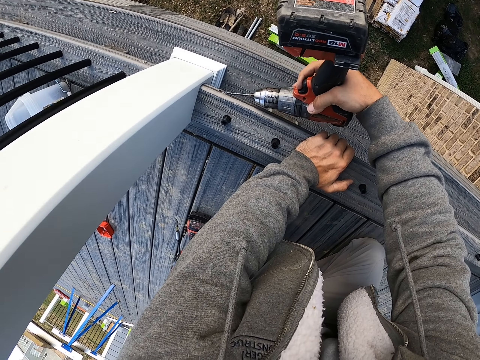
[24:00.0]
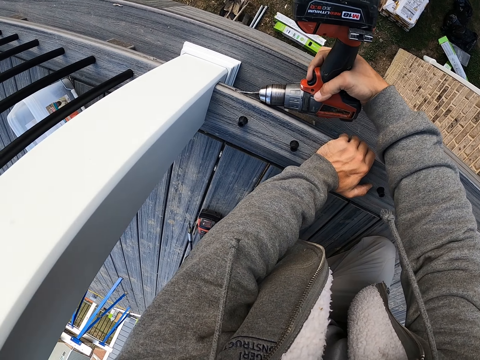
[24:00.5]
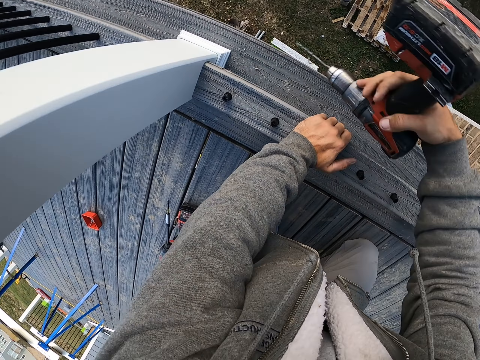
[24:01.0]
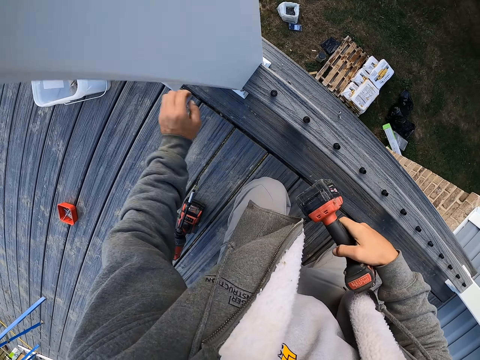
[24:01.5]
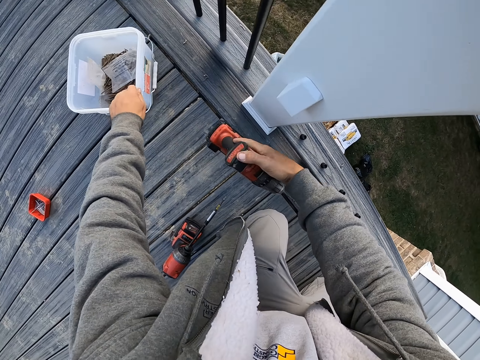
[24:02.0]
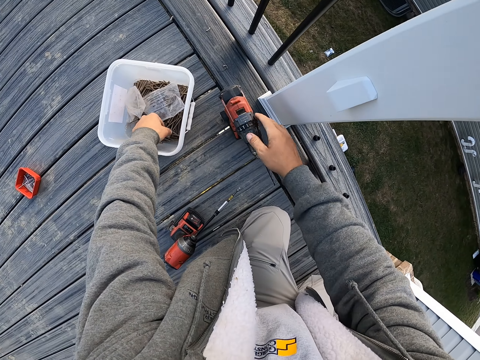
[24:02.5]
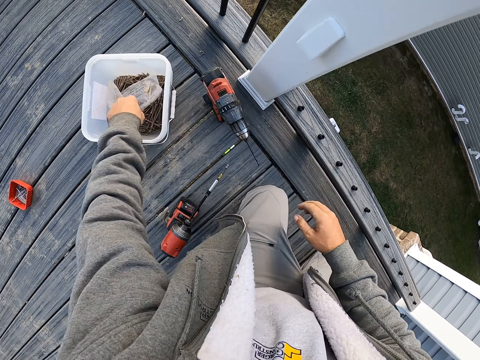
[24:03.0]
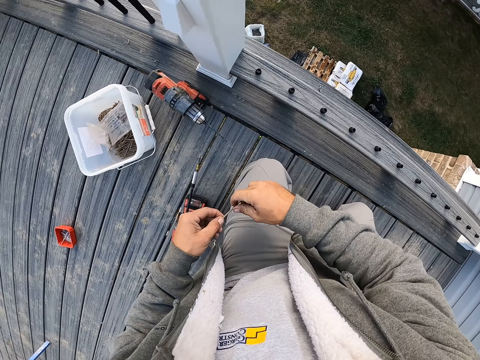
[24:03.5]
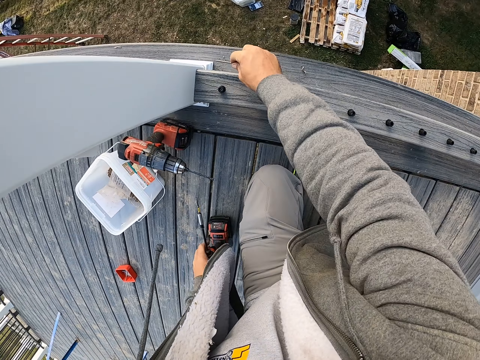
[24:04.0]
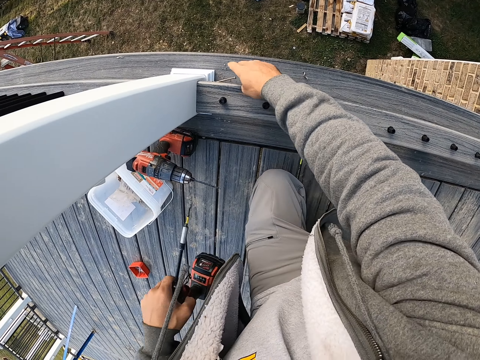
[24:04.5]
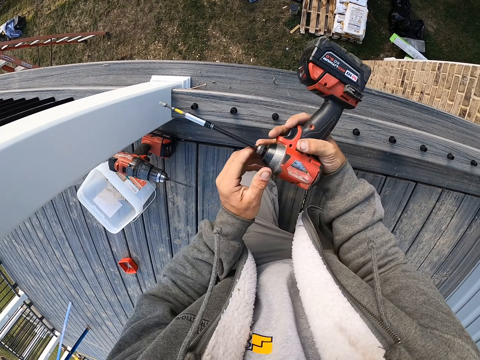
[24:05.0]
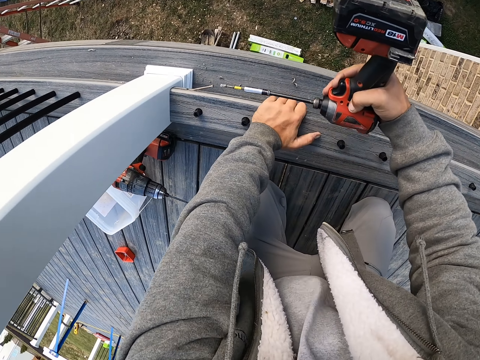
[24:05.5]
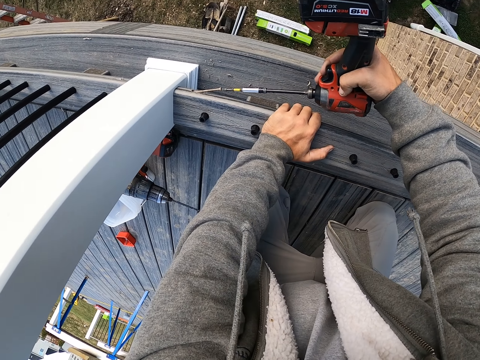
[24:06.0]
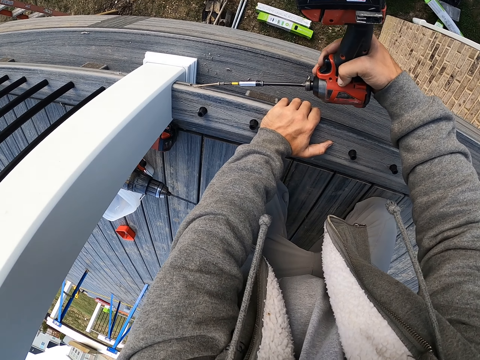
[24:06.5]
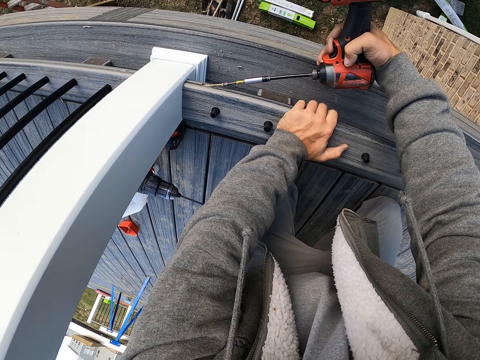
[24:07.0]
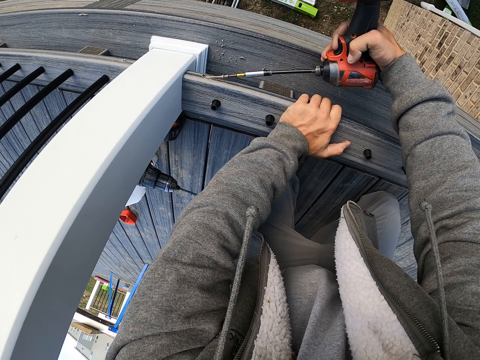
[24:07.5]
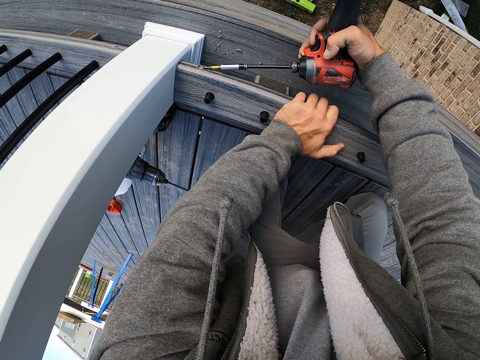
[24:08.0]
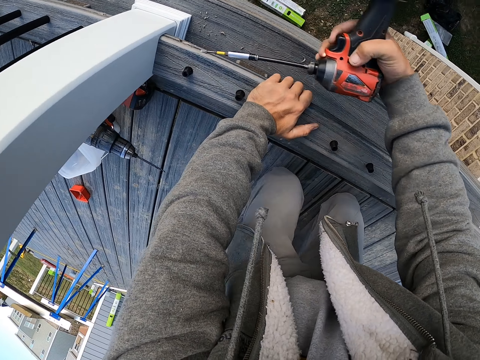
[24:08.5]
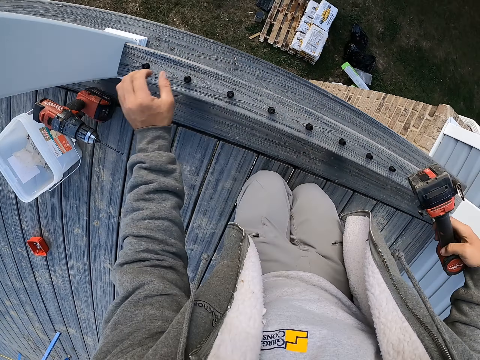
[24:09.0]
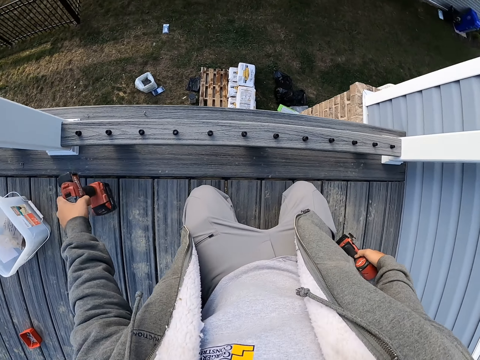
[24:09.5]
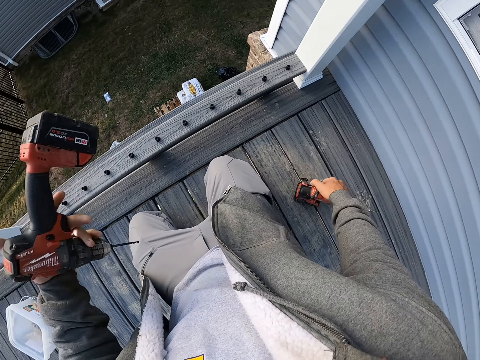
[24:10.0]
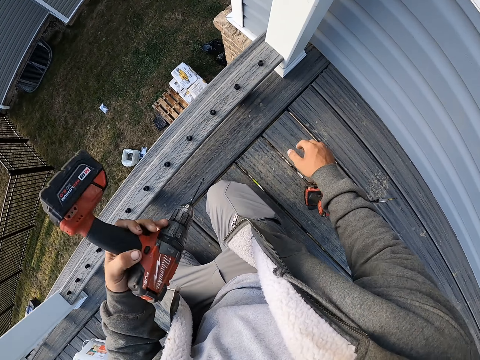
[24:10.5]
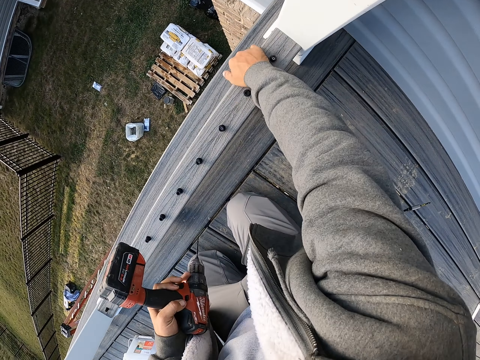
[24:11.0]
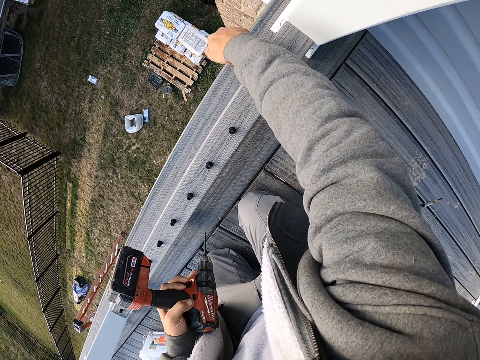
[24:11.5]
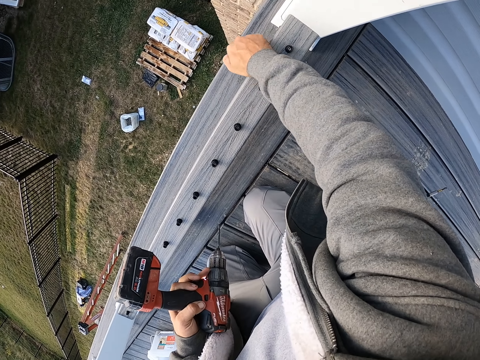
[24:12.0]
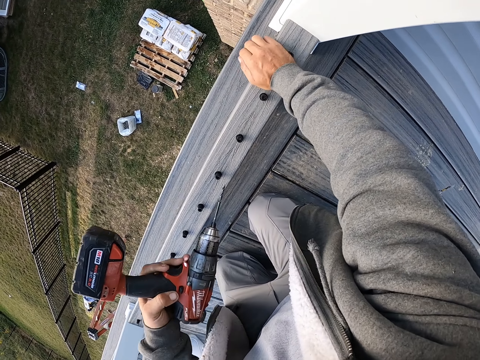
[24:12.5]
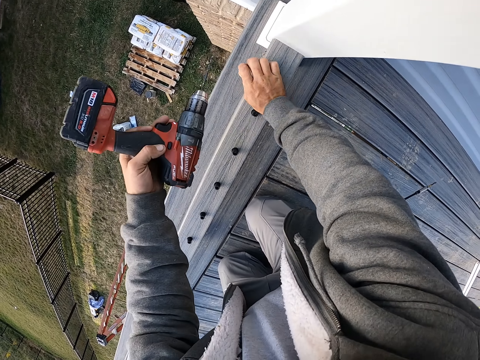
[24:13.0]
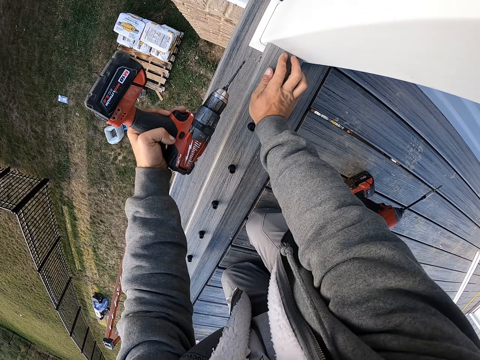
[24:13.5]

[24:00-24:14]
The camera wearer drills a hole into the wood. He pulls the tin of nails, places the drill on the floor, and picks a nail from the tin. He puts the nail in the hole. He drills the nail into the hole. He picks the drill from the floor. He puts the drill down. He hits the wood with his hand.

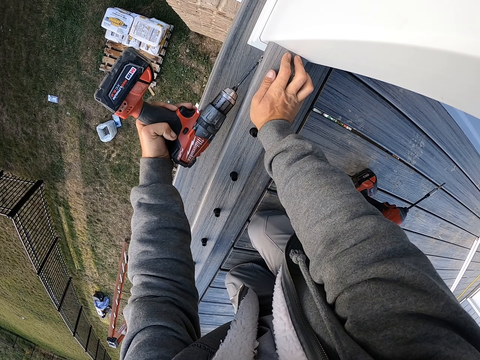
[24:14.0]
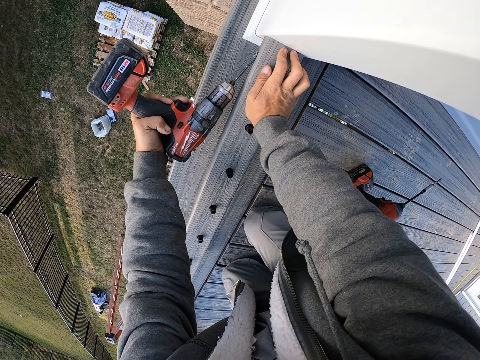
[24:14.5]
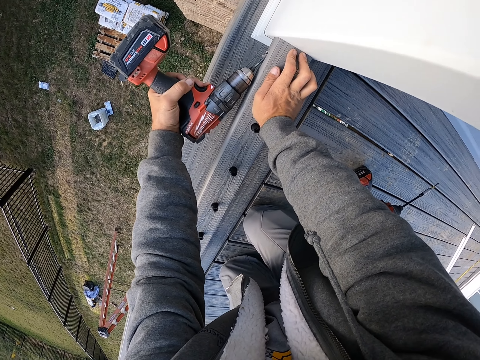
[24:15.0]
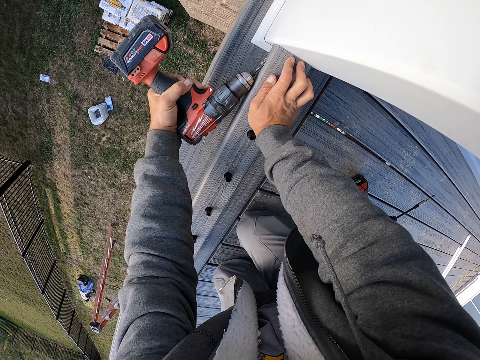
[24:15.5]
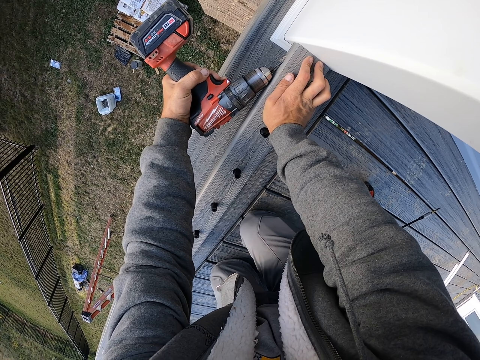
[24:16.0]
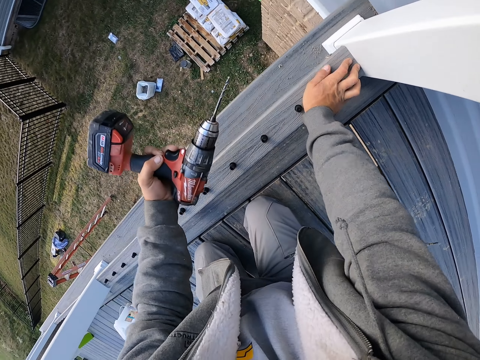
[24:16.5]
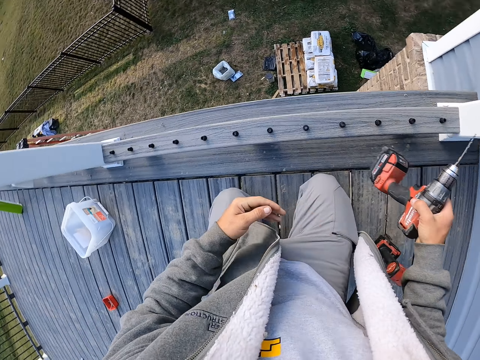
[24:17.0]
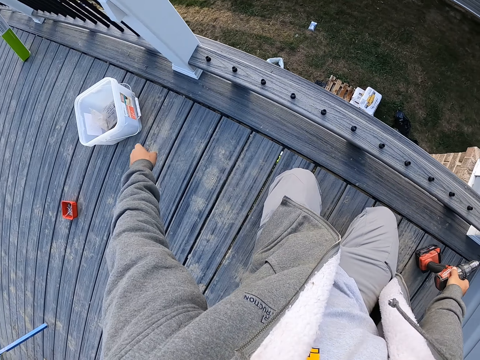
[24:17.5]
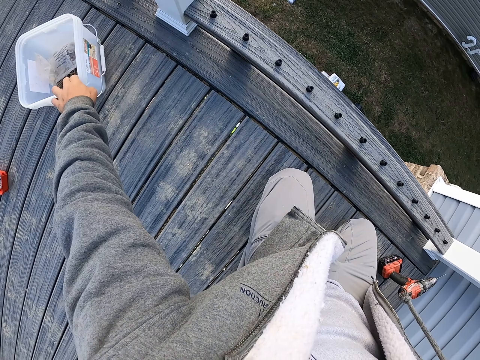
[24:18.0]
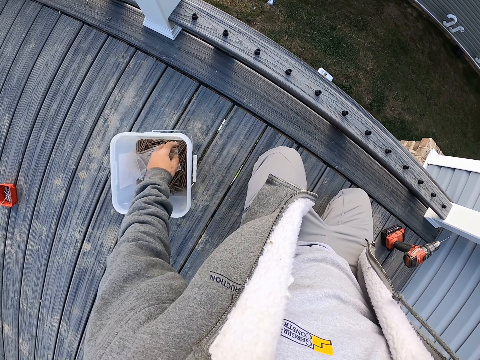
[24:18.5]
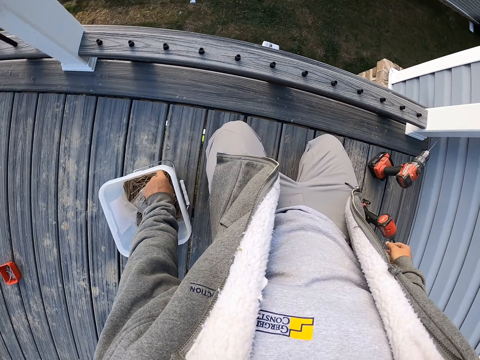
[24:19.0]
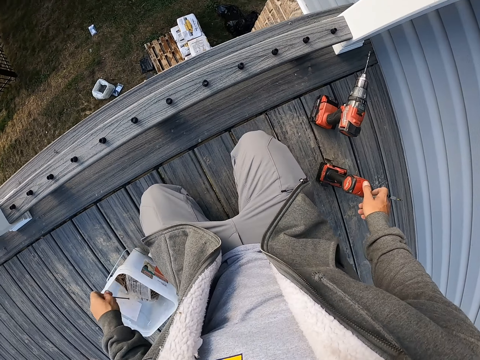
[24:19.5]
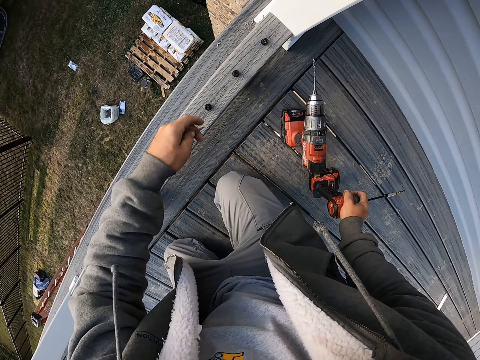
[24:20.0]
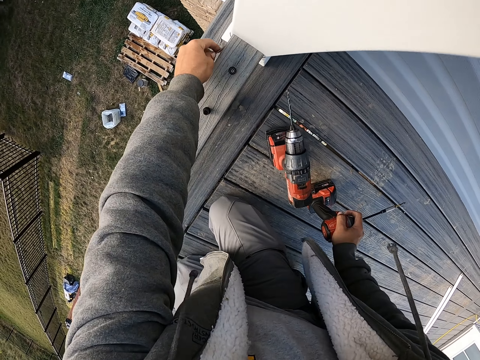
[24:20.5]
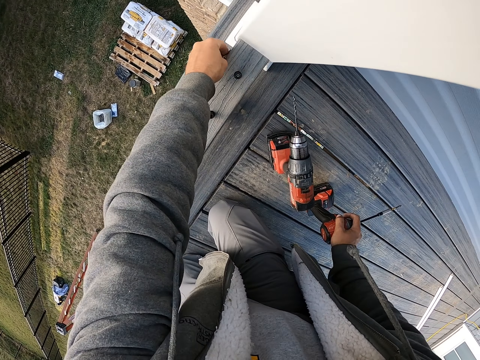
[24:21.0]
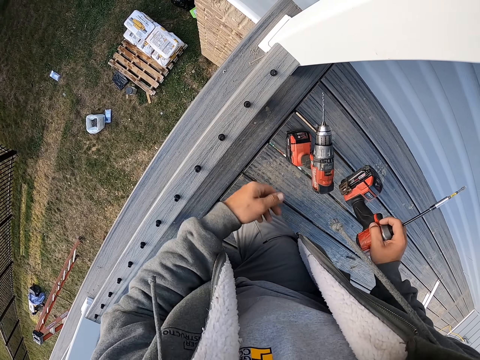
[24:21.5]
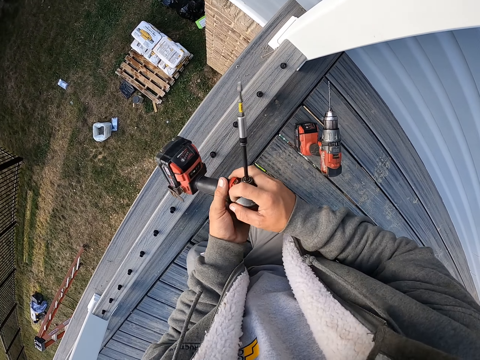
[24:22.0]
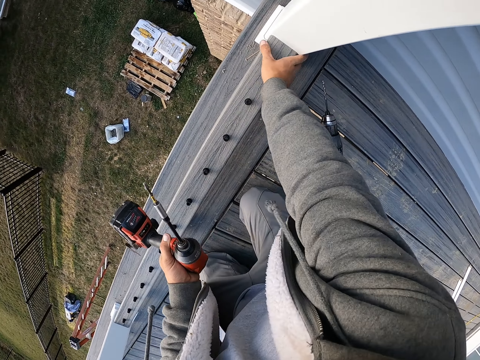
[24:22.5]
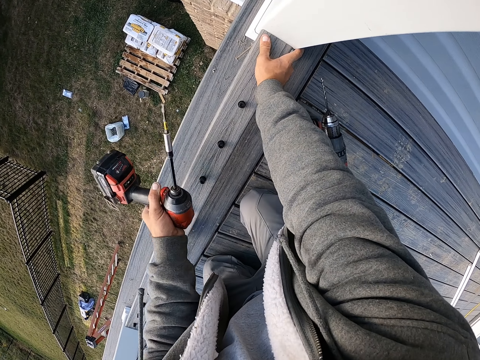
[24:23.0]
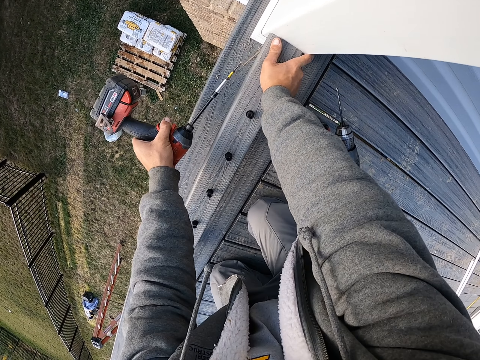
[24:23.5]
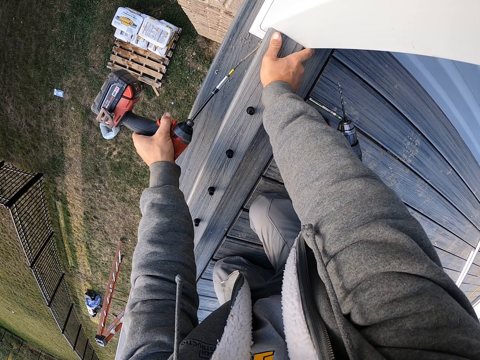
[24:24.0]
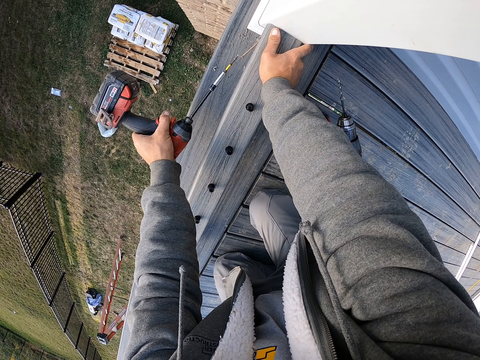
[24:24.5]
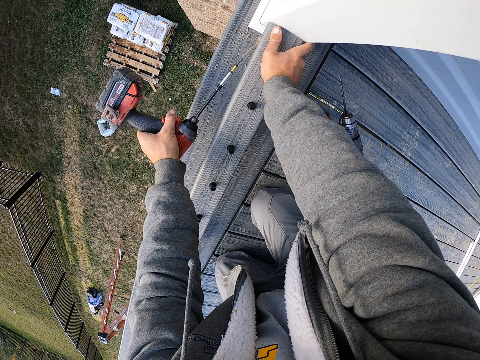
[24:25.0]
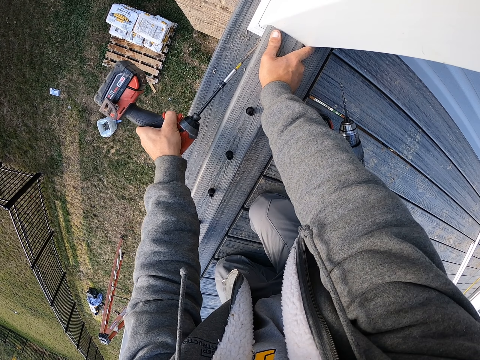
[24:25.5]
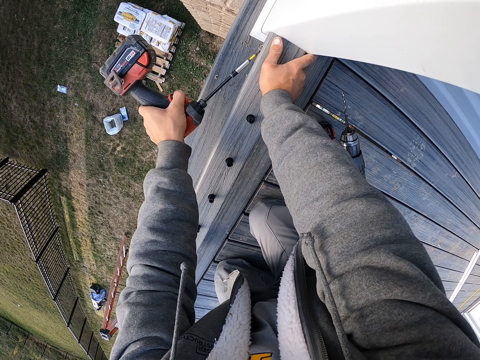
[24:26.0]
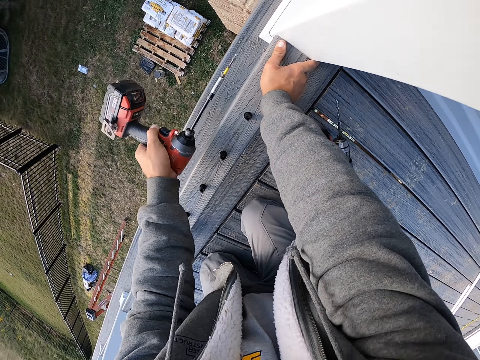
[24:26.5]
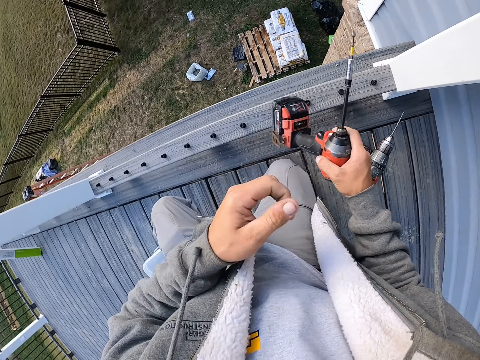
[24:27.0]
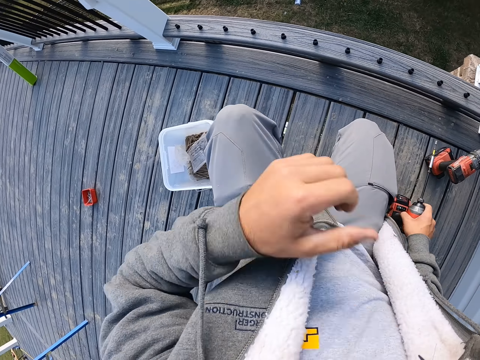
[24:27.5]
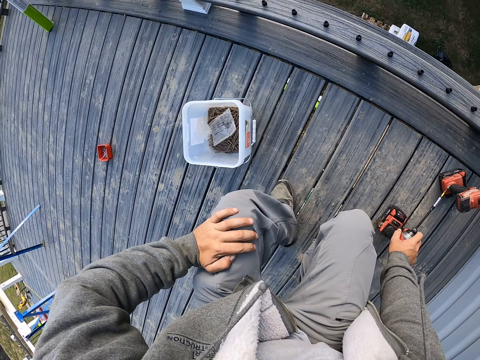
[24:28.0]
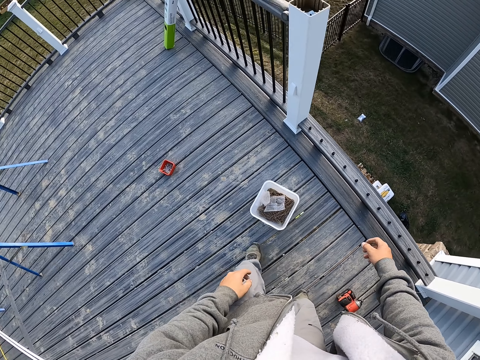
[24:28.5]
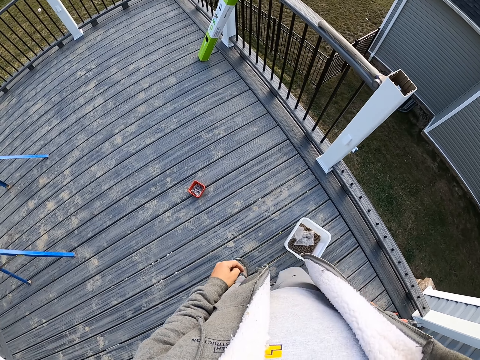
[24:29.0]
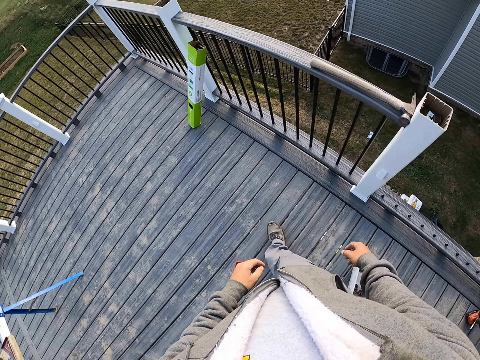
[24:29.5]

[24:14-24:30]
The camera wearer drills a hole in the wood. They put the drill down. They pull the tin of nails and pick a nail from the tin. They put the nail in the hole. They drill the nail into the hole. They put a hand up. They put the drill down. They stand from the floor and walk around.
